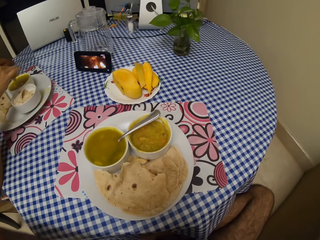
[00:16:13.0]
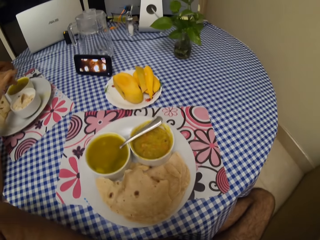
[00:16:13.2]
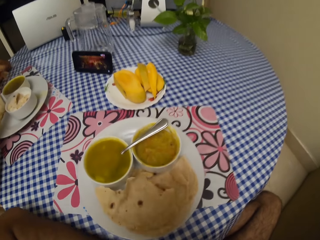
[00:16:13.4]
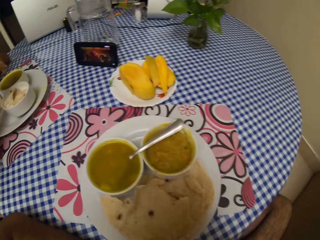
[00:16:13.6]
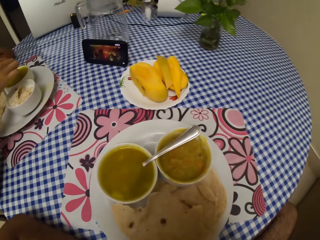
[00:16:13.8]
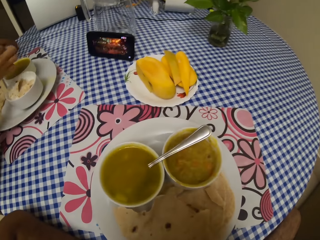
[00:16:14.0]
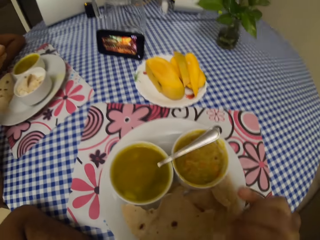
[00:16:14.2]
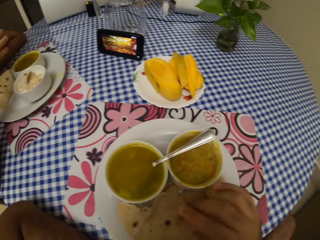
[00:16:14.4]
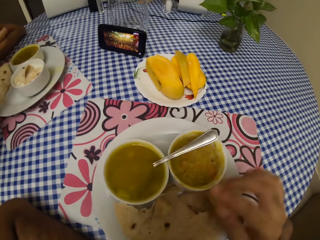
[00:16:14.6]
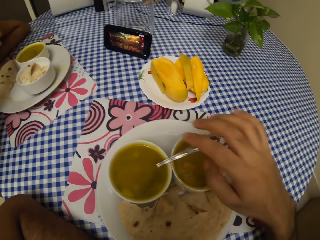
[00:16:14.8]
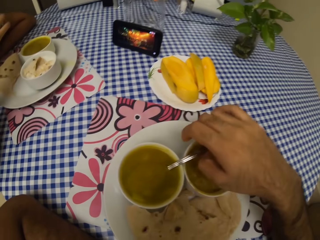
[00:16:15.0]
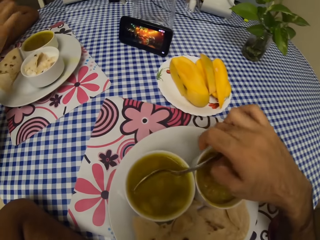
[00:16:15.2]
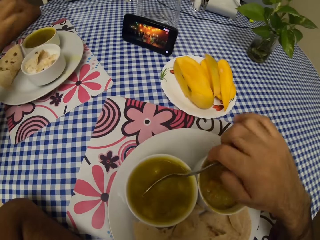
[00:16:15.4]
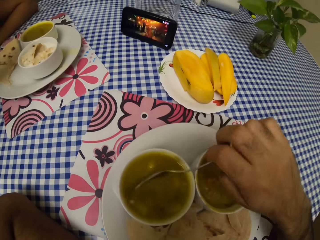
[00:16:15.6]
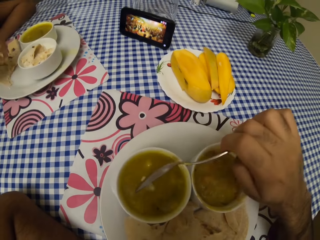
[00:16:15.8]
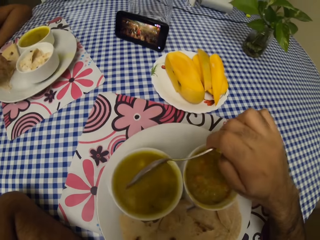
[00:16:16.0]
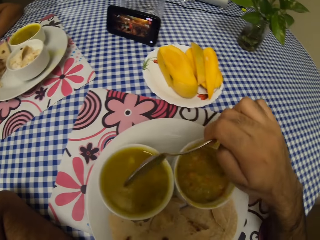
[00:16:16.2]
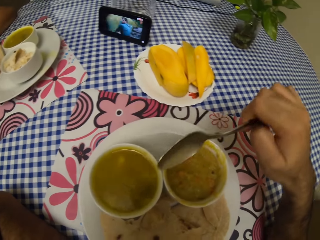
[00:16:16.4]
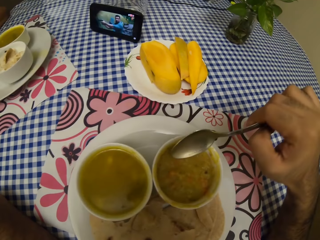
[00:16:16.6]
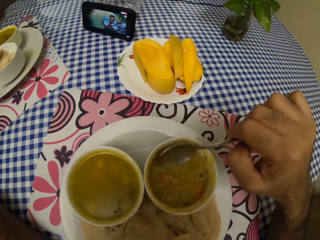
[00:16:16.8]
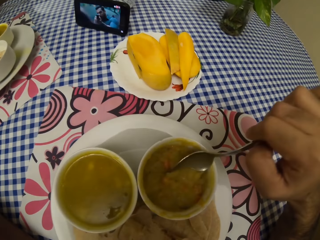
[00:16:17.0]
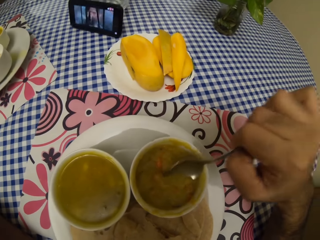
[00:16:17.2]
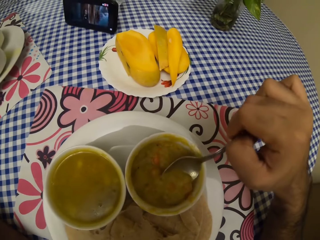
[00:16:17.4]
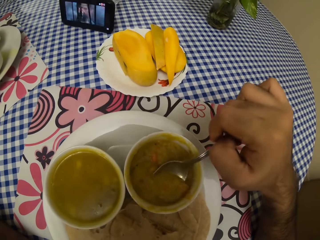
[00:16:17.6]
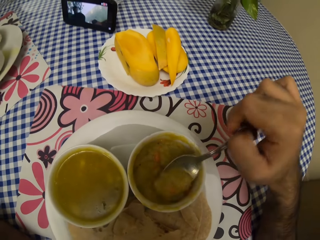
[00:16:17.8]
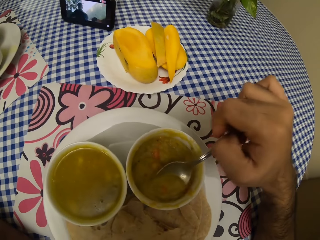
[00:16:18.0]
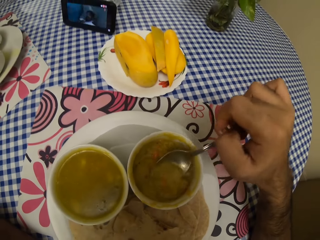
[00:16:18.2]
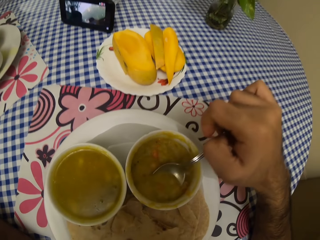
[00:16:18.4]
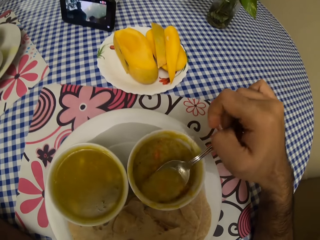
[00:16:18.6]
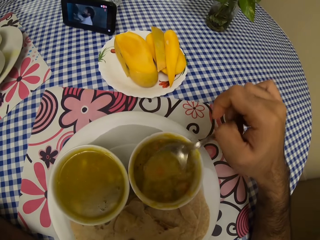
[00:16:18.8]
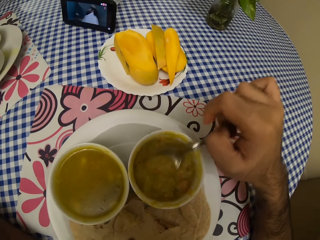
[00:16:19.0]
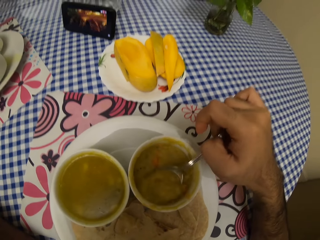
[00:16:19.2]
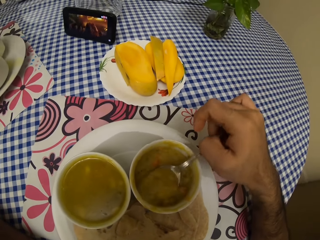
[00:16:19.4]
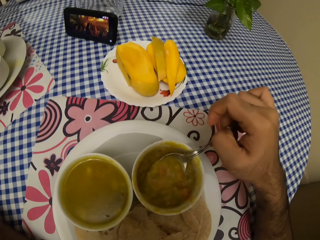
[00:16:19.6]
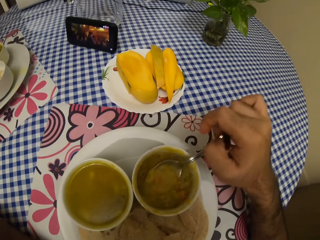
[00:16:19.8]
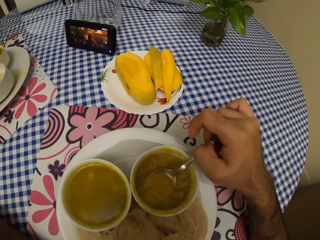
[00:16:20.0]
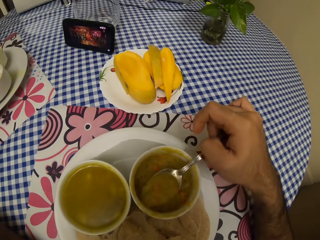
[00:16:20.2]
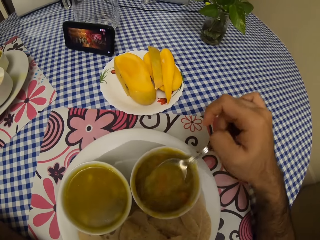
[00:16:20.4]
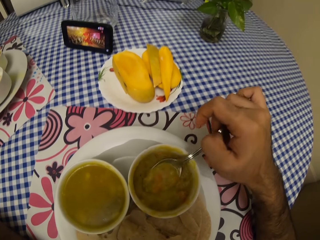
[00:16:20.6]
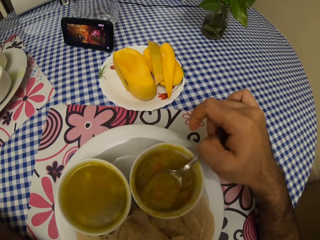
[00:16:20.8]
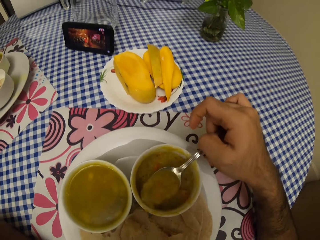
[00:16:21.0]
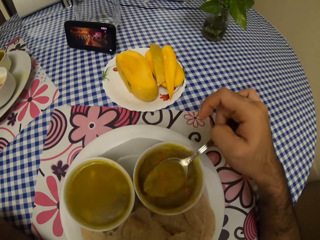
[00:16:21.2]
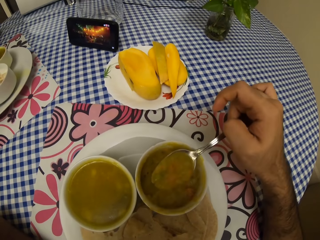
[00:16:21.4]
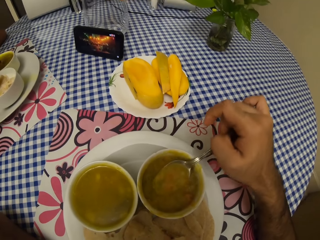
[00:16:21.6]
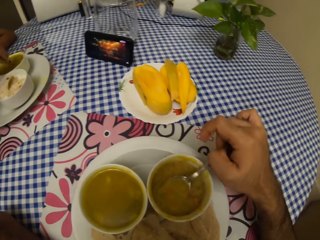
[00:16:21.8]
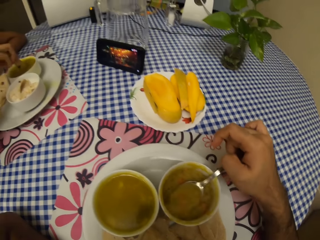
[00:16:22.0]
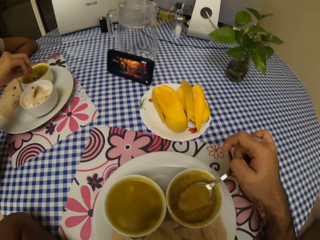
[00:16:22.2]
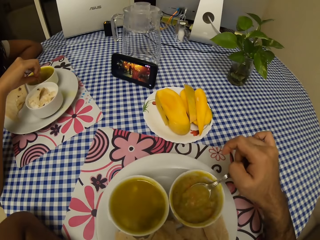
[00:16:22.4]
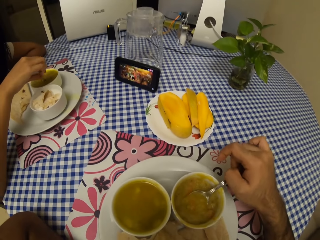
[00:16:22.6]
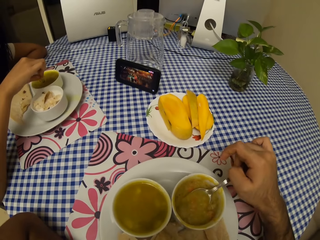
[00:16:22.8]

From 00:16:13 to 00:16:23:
The camera wearer picks up the spoon. They scoop food.

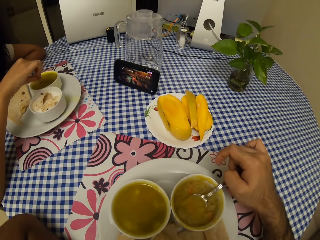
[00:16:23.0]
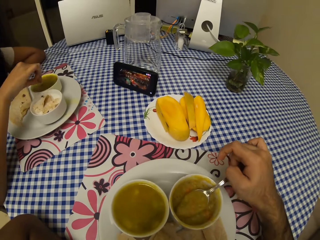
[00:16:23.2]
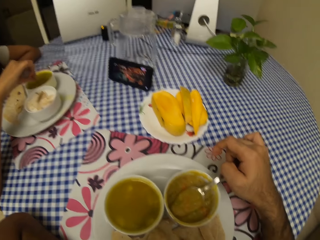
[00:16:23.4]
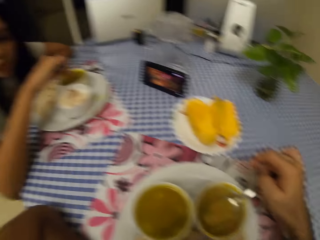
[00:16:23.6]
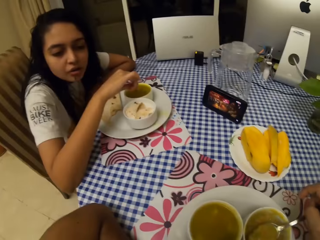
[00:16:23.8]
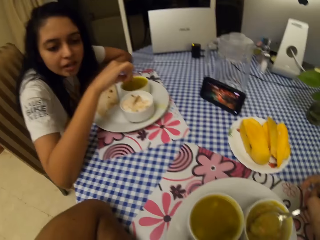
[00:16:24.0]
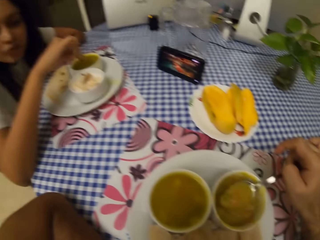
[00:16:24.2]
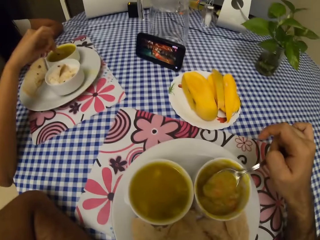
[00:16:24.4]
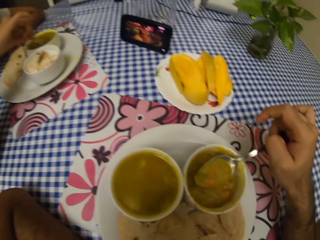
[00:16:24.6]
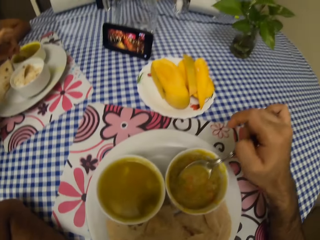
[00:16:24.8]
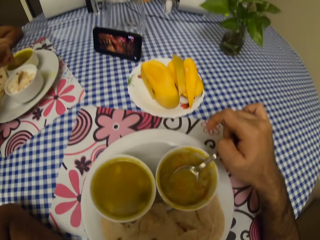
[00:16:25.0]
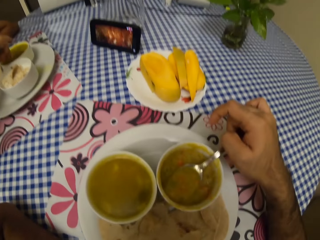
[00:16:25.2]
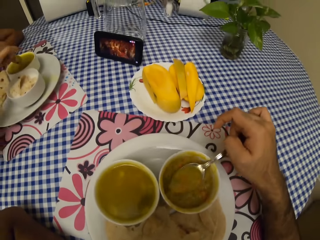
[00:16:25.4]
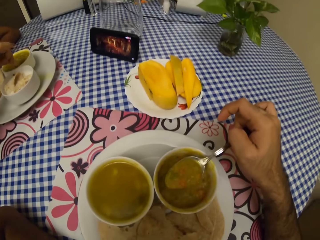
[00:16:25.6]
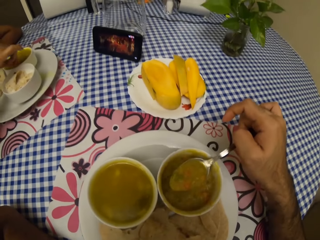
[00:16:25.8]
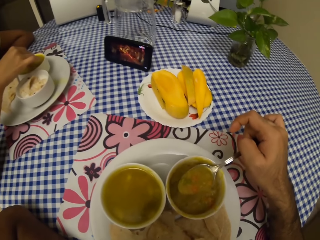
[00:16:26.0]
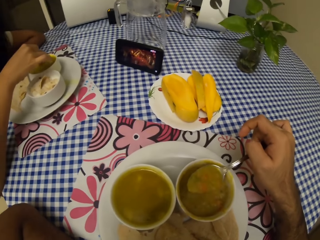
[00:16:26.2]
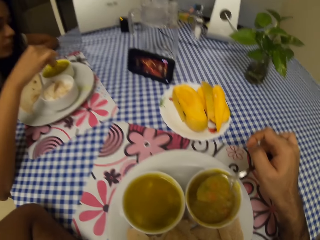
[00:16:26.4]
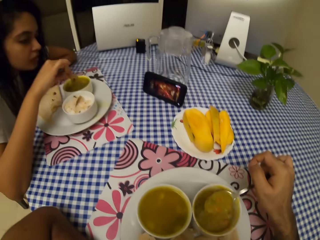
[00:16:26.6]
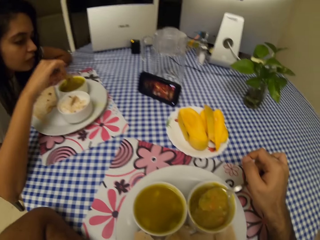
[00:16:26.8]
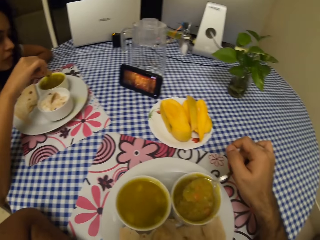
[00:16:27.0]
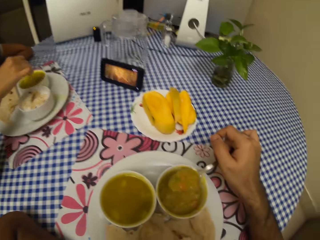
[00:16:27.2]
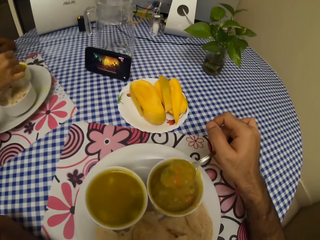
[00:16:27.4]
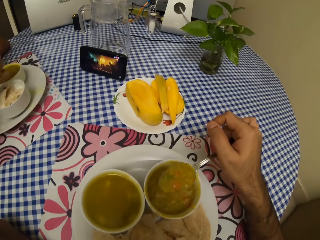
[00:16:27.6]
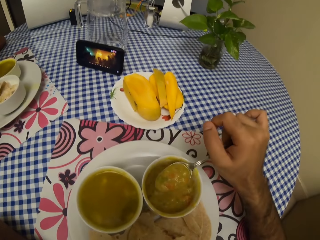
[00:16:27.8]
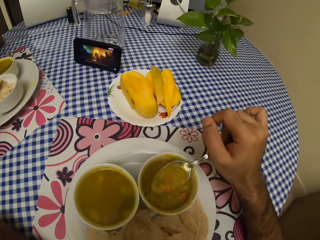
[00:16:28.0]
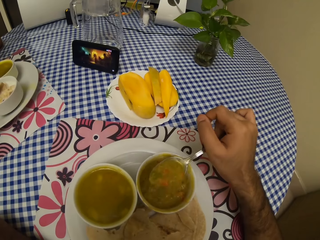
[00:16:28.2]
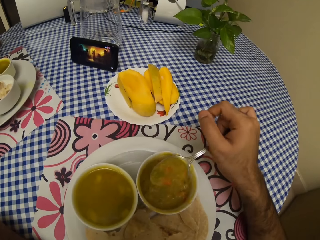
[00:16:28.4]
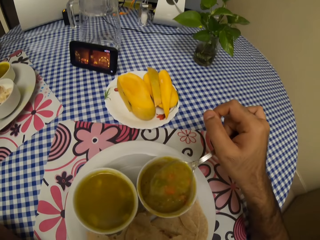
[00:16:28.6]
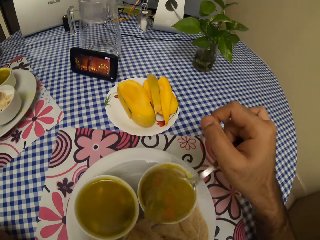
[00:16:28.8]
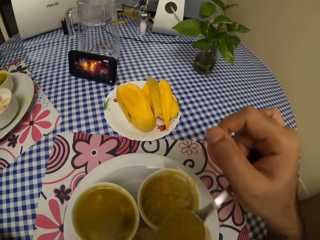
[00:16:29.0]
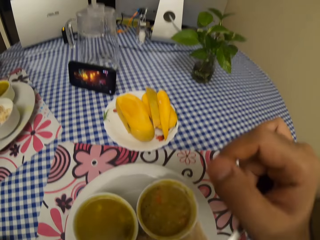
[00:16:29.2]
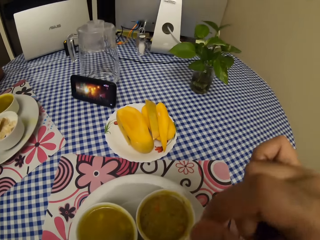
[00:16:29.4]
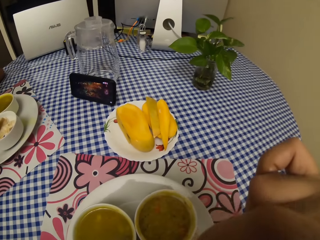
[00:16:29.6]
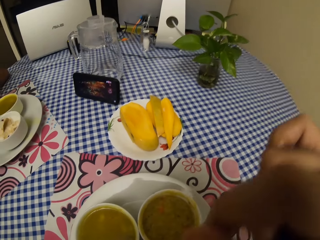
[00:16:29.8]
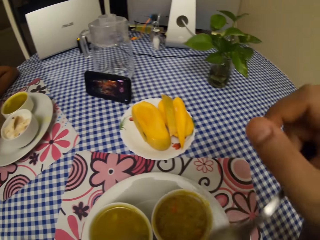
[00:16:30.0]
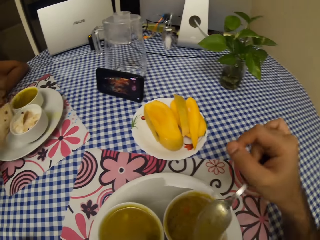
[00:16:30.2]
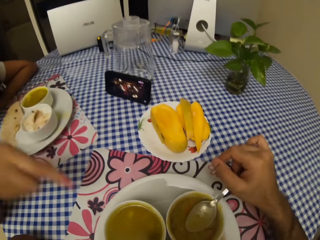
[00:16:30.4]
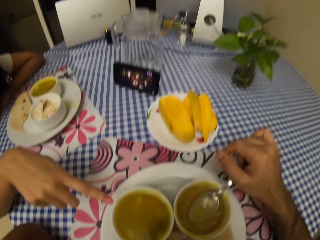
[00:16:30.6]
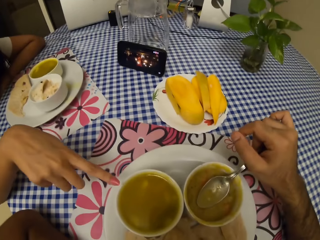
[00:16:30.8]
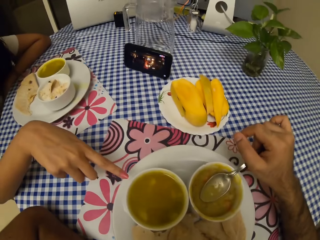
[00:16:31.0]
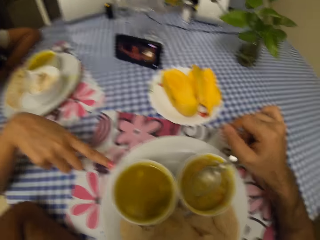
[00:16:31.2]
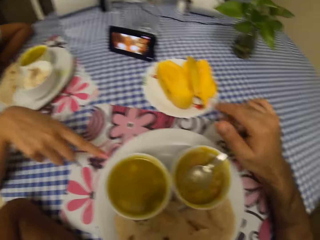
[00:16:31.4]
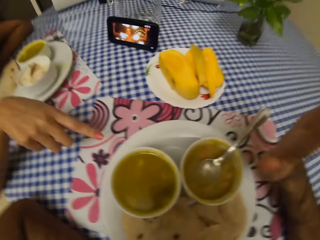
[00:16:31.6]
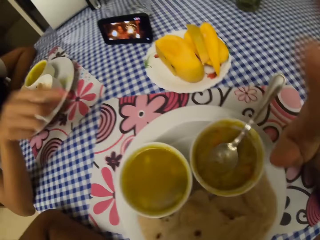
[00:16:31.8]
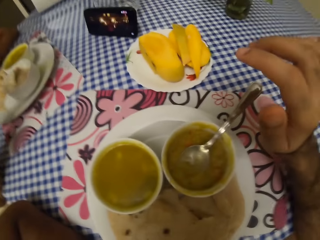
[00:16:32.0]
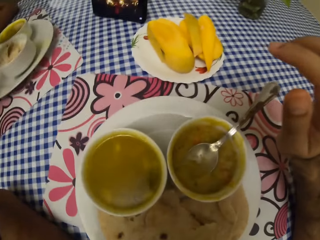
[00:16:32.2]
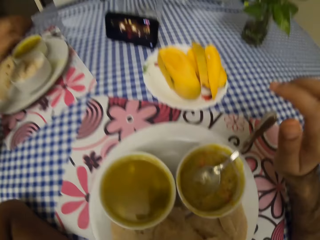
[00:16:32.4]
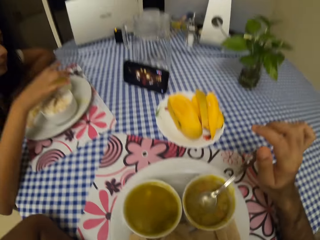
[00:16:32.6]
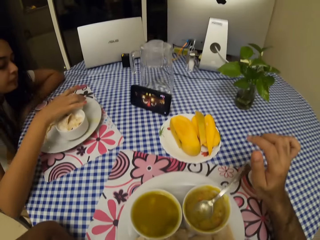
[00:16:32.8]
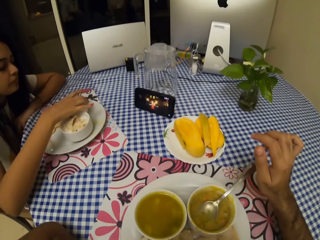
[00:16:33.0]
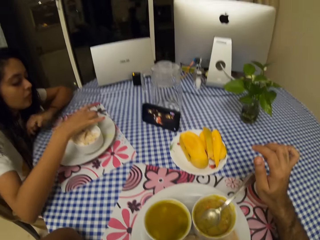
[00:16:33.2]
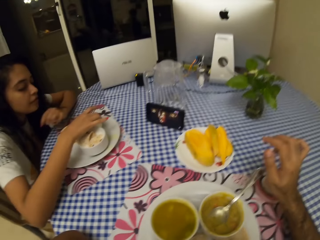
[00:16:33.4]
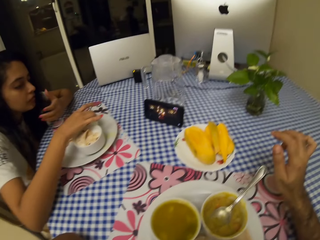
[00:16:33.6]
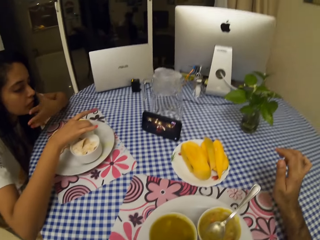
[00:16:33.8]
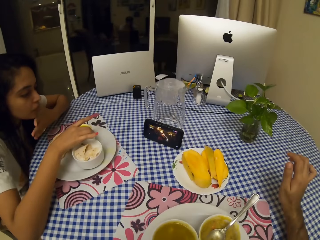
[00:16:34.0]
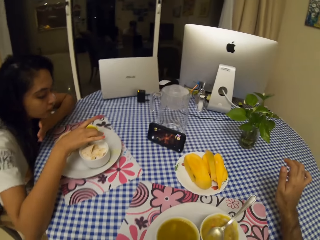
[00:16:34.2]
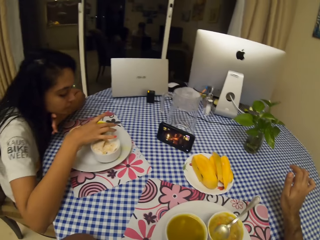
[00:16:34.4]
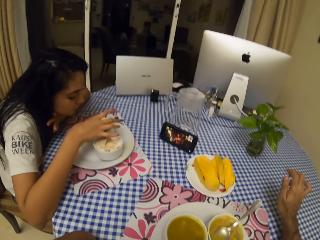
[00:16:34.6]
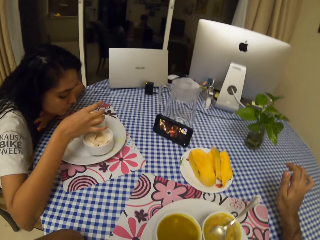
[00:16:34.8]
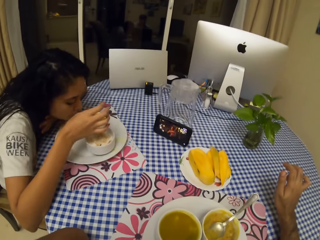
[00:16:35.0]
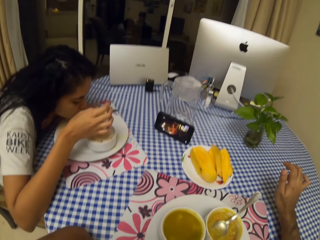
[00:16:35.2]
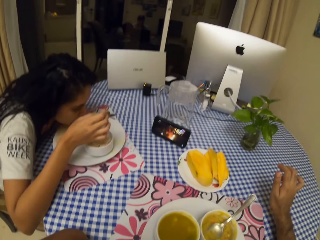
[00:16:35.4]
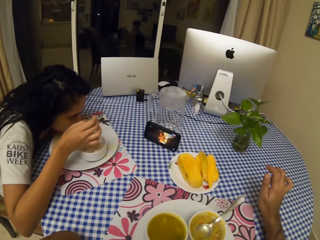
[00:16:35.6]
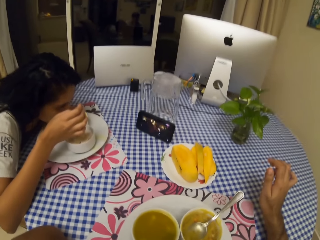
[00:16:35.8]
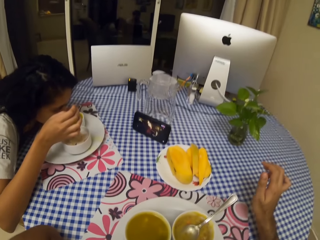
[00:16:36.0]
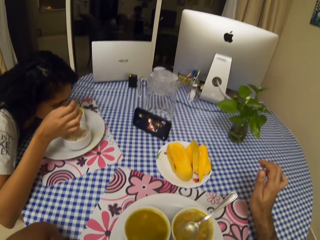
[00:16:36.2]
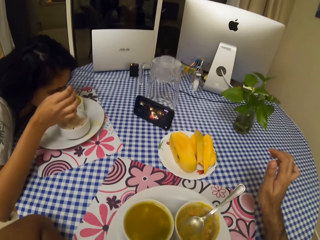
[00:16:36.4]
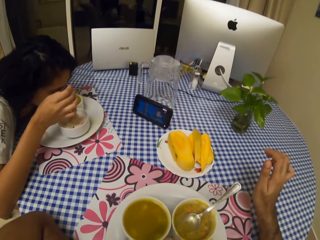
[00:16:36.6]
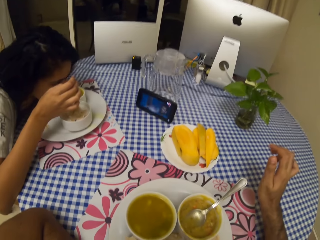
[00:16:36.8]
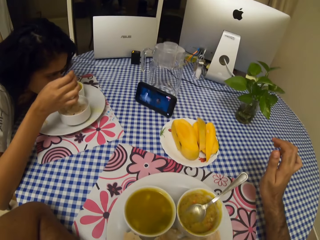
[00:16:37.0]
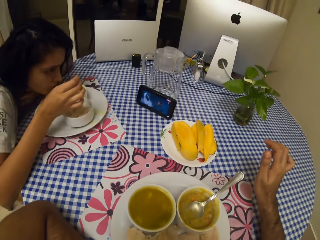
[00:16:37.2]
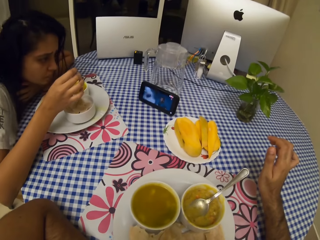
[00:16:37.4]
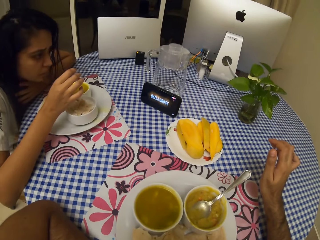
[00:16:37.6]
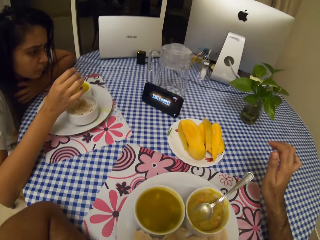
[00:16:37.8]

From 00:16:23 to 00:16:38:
The lady talks to the camera wearer. The camera wearer eats food with a spoon. The lady points at the camera wearer and talks to the camera wearer. The camera wearer puts the spoon in the bowl. They look around.
